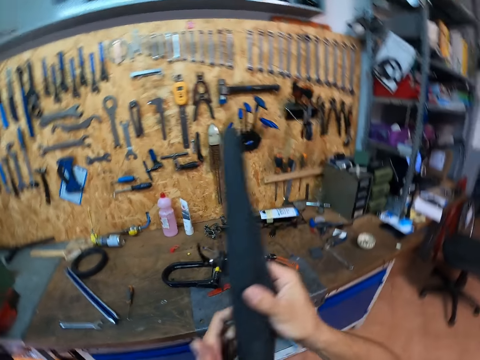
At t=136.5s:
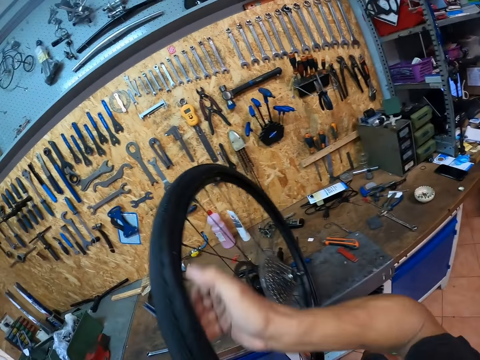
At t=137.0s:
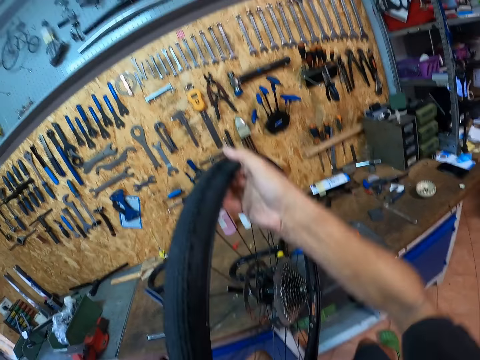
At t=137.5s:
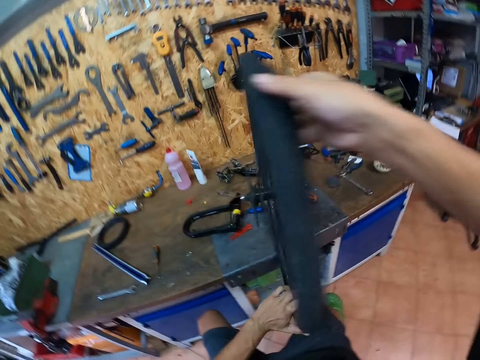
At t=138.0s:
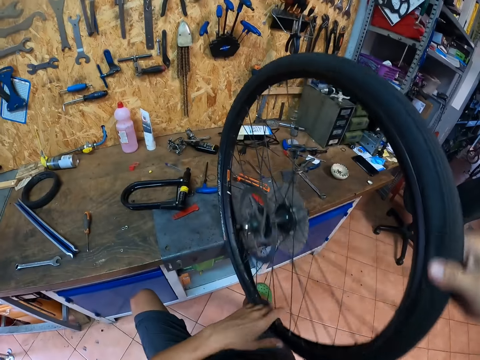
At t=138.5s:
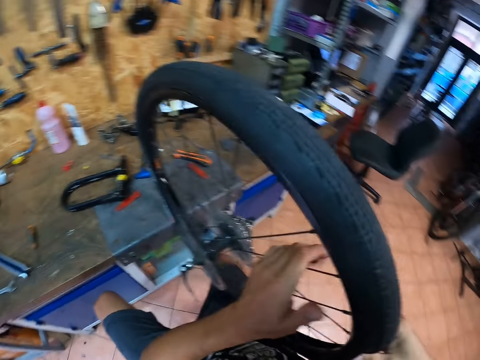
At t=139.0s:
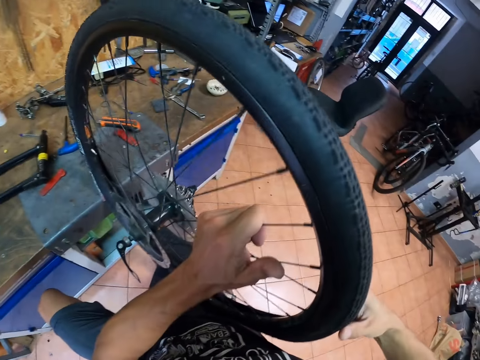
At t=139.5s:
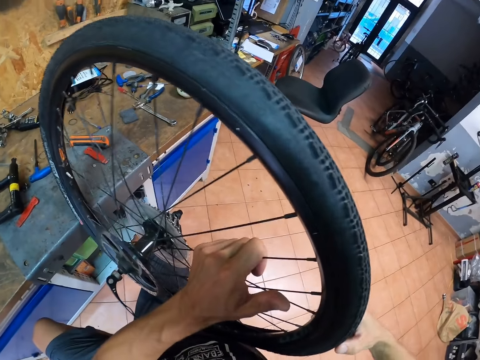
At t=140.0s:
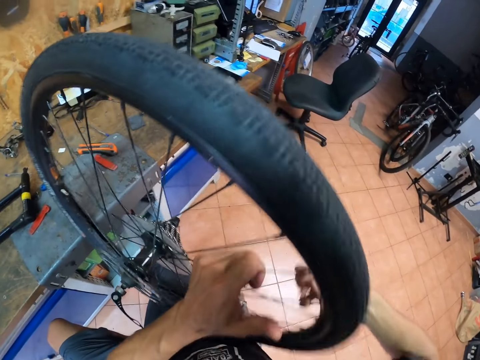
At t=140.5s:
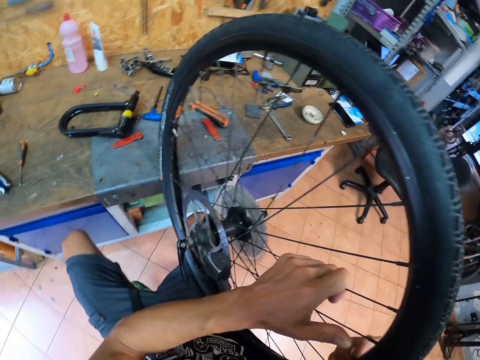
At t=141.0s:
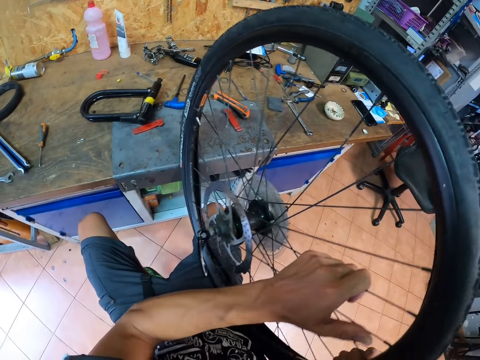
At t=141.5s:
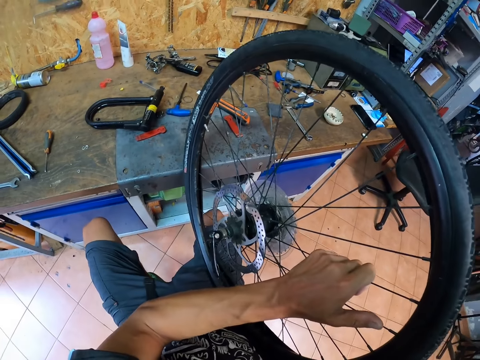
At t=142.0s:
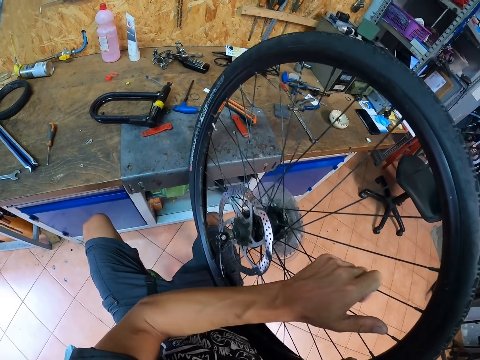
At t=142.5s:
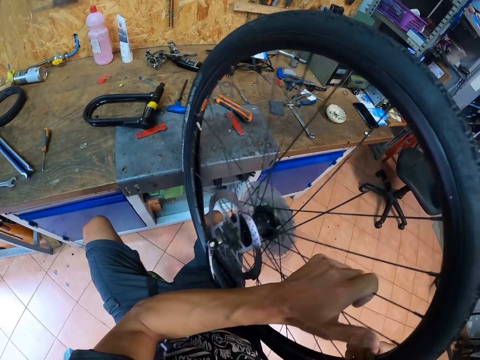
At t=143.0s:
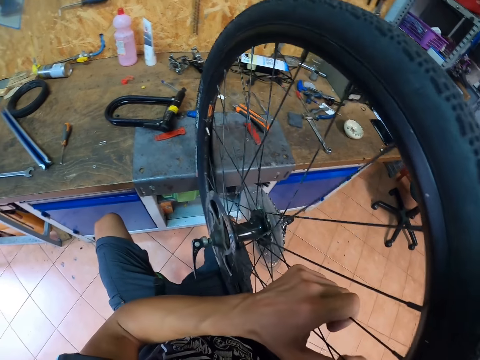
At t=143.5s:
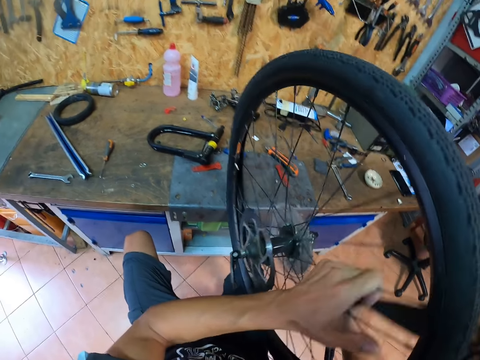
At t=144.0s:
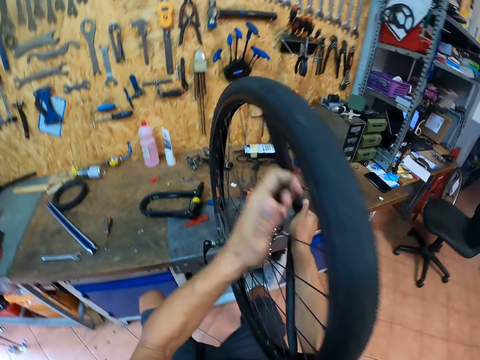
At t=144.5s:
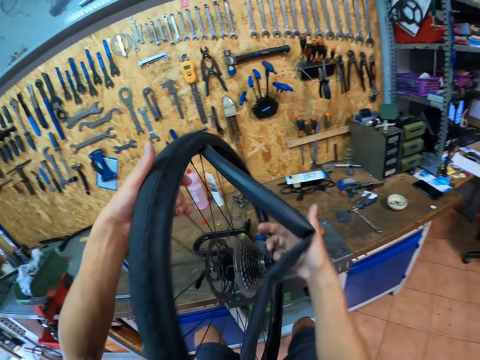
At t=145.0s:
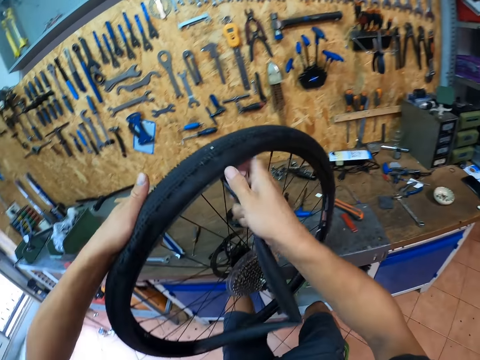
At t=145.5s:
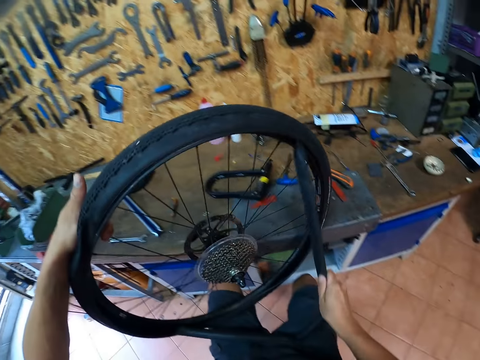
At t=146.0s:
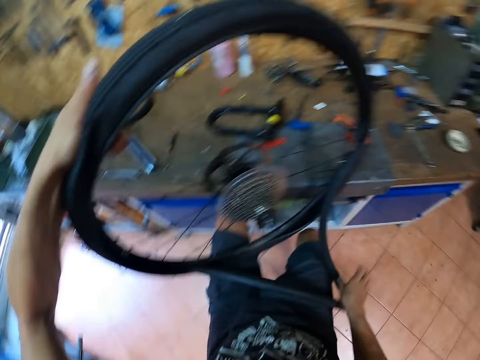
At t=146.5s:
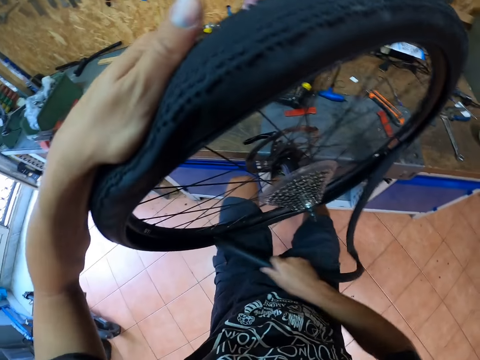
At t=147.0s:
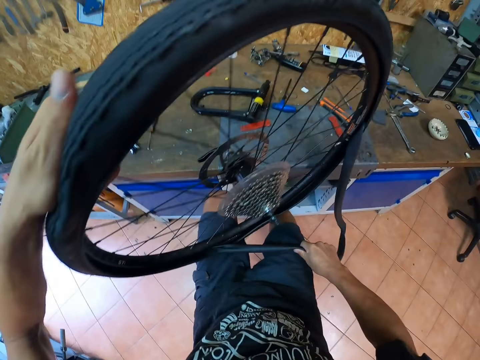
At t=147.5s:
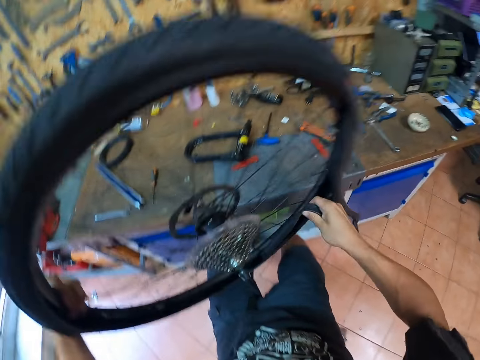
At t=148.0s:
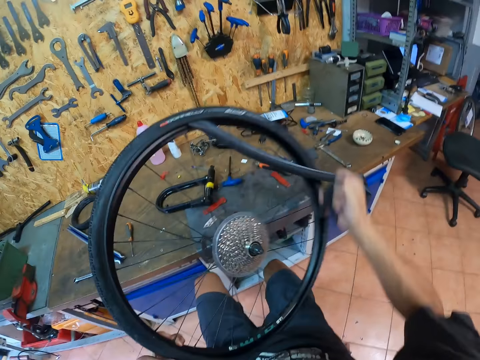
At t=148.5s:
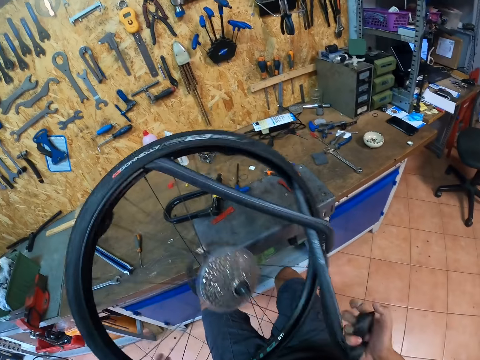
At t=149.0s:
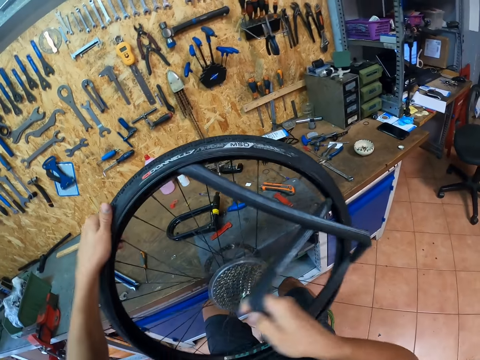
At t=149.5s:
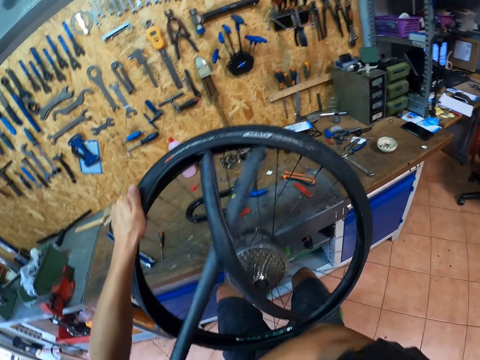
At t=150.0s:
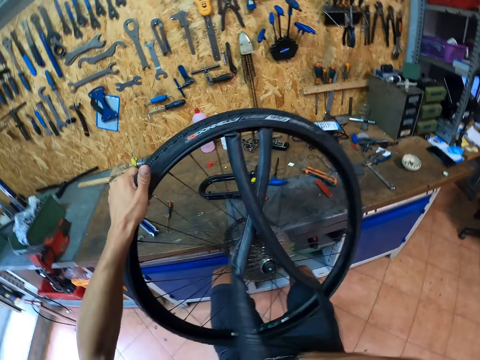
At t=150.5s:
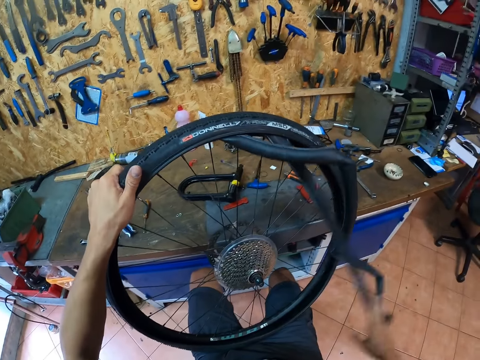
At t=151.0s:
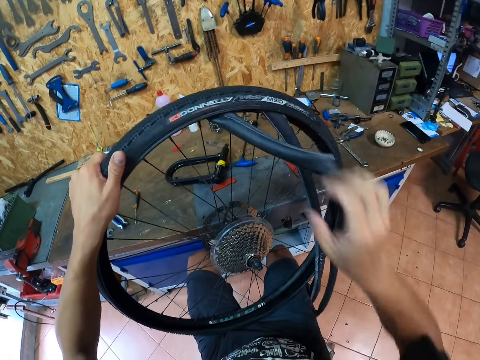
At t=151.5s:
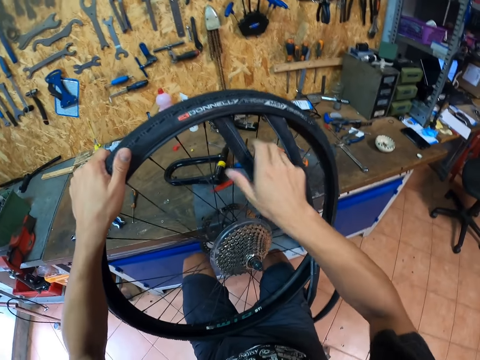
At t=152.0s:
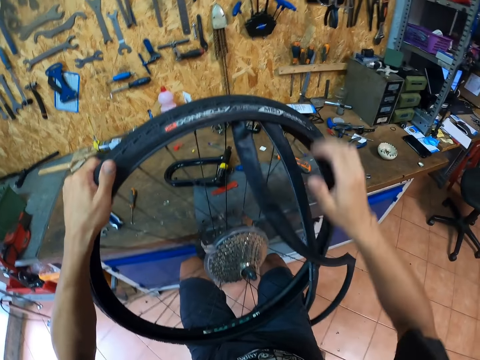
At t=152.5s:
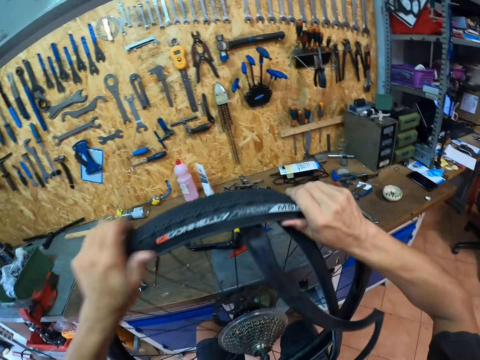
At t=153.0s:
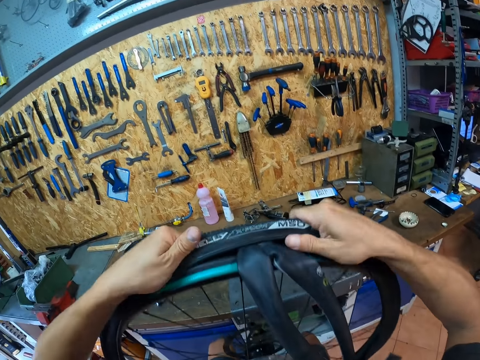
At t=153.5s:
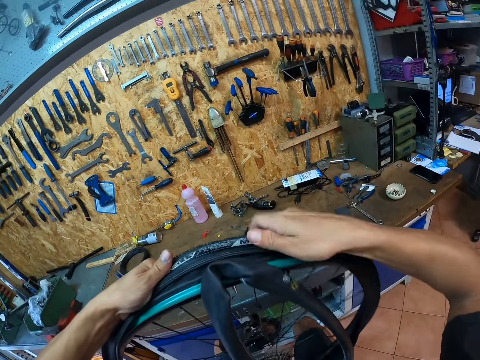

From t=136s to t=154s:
The camera wearer adjusts a wheel on a table. He pulls out the tube from inside the tire with his right hand. He adjusts the wheel on his lap. He removes a pipe from the wheel with his hand.

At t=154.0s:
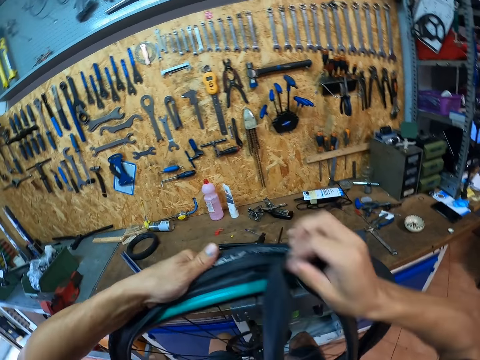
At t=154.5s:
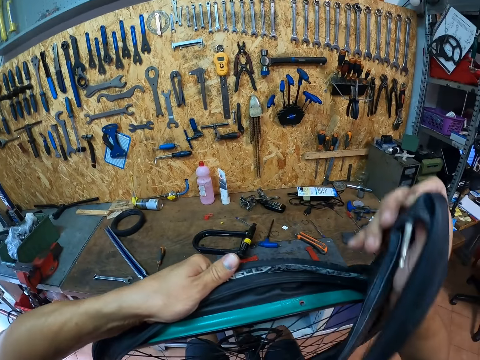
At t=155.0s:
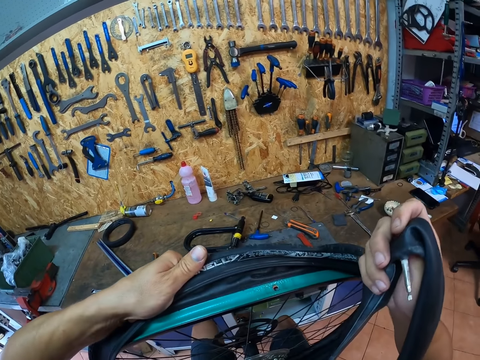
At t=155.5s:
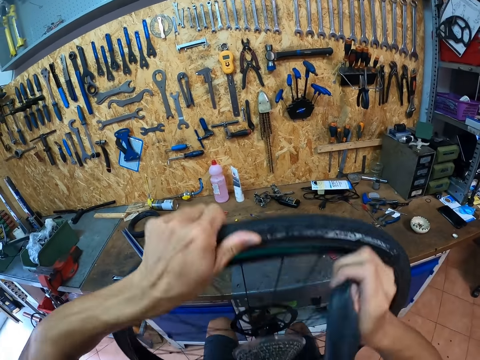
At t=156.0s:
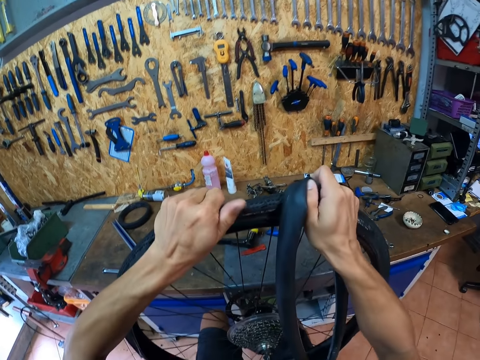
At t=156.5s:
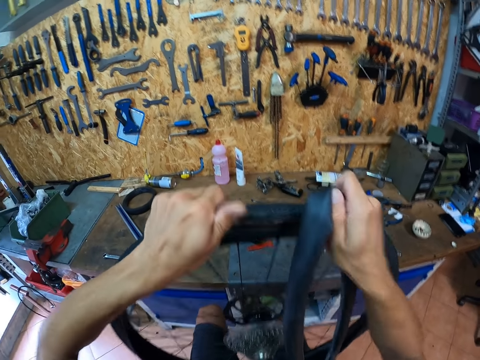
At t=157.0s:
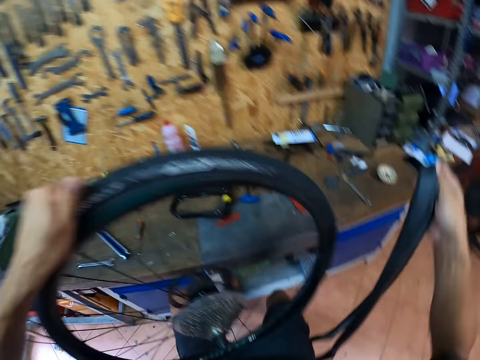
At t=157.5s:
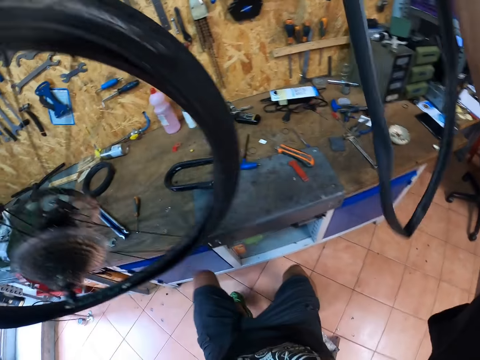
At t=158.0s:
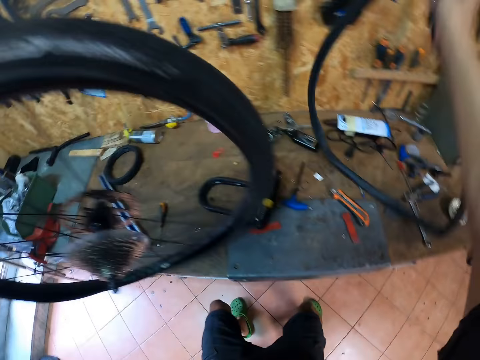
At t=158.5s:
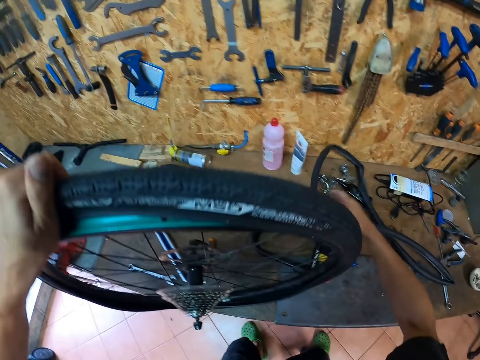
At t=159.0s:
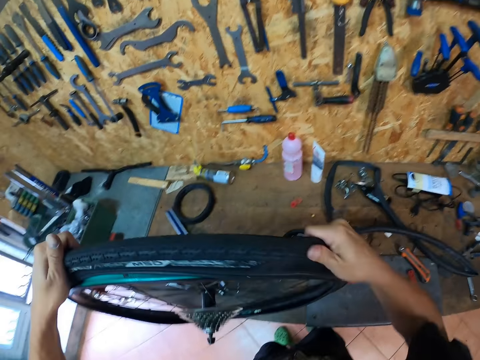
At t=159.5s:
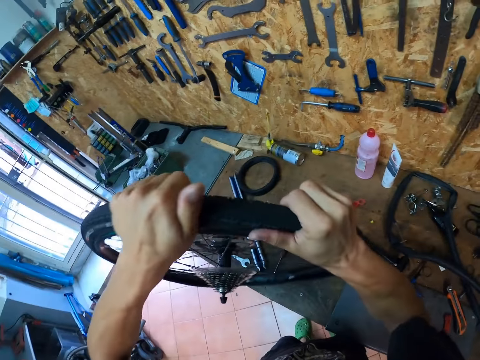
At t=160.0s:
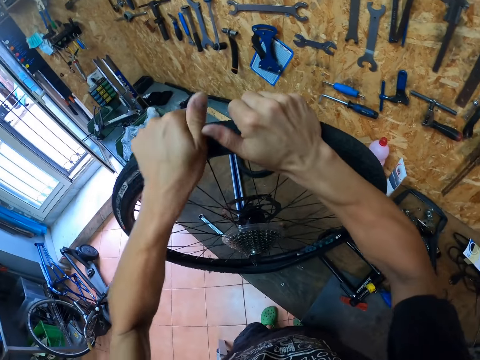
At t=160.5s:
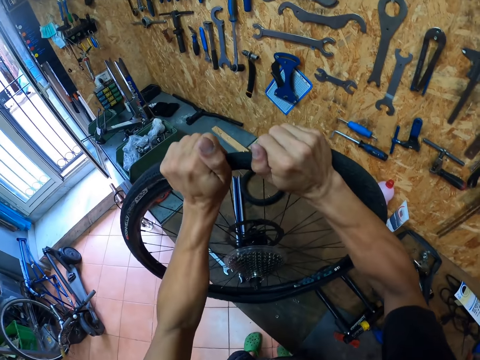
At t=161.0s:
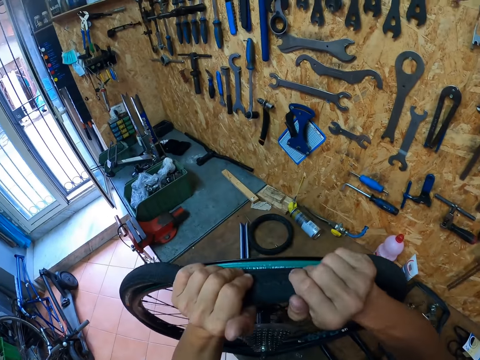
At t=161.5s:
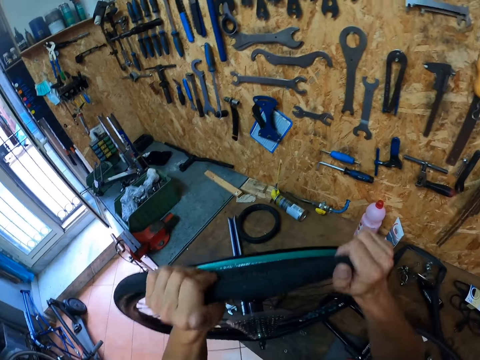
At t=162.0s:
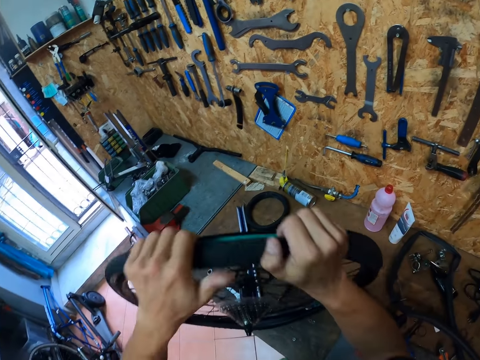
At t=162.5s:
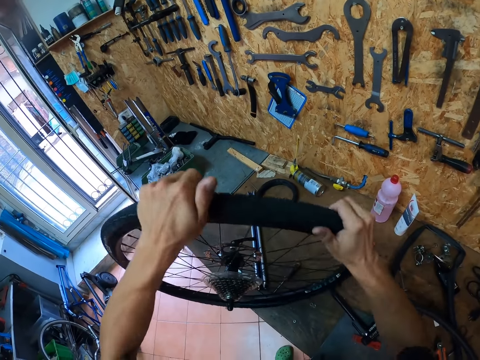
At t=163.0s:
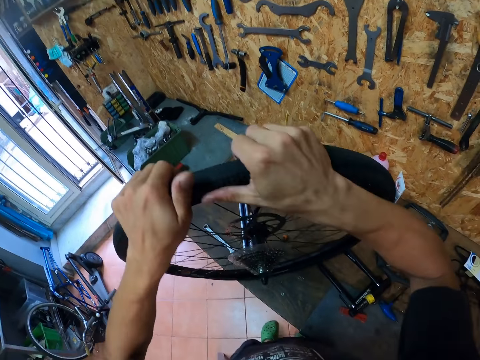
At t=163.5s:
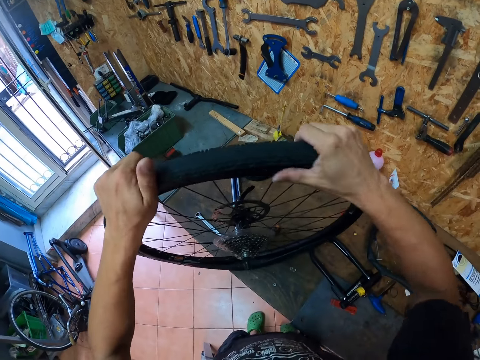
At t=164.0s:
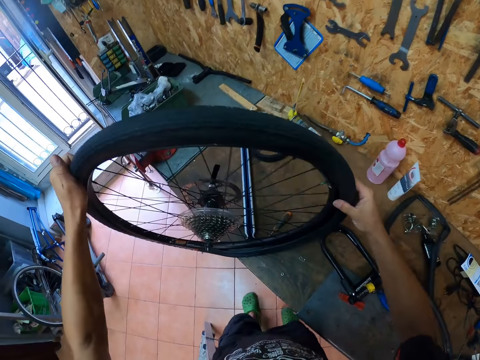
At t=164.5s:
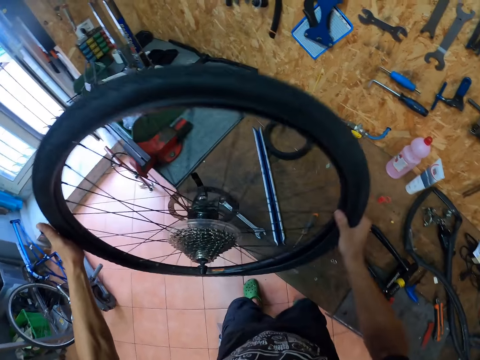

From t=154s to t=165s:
The camera wearer drops the tube on the table with his right hand. He pushes the tire from its rim with both hands. He adjusts a wheel on a table. He removes a pipe from the wheel with his hands.
